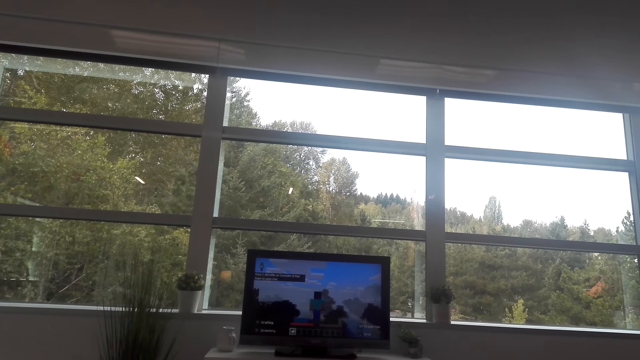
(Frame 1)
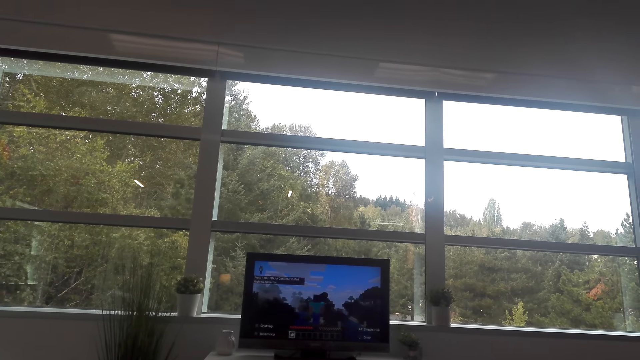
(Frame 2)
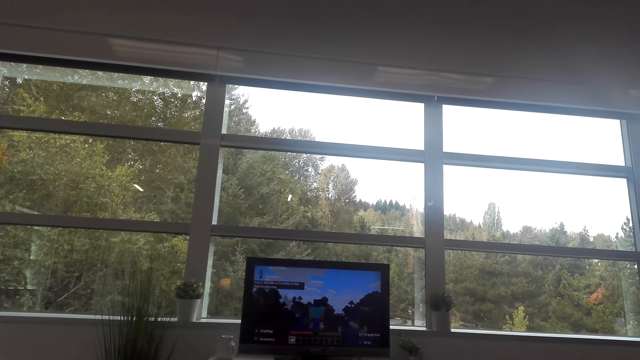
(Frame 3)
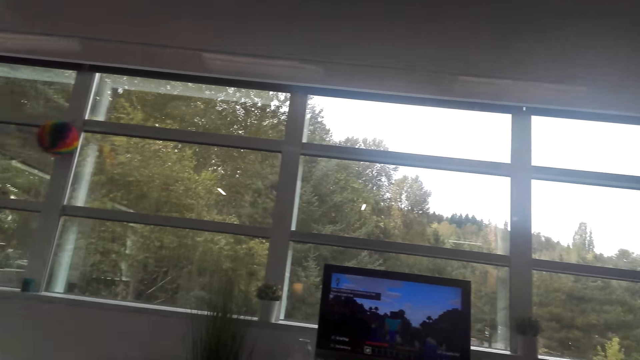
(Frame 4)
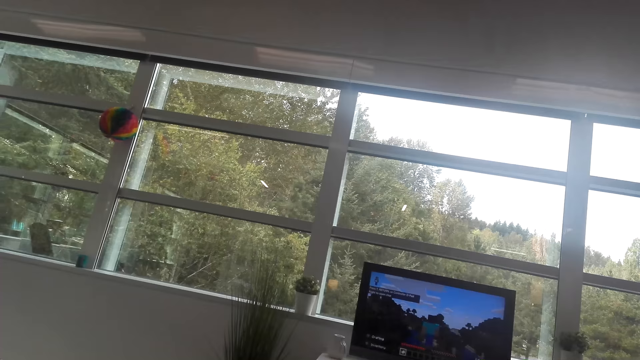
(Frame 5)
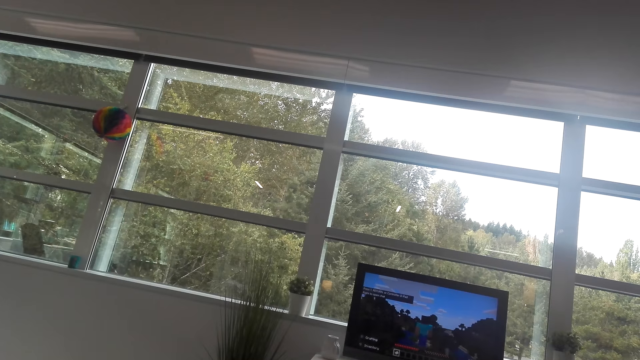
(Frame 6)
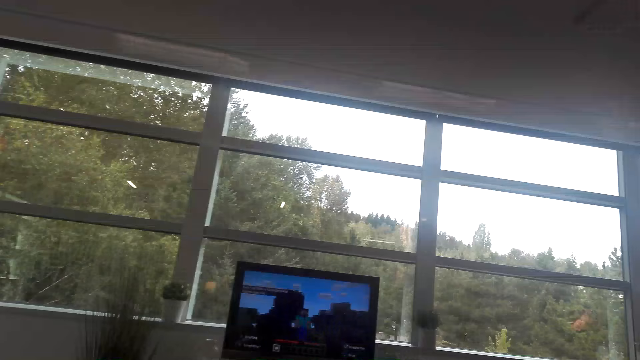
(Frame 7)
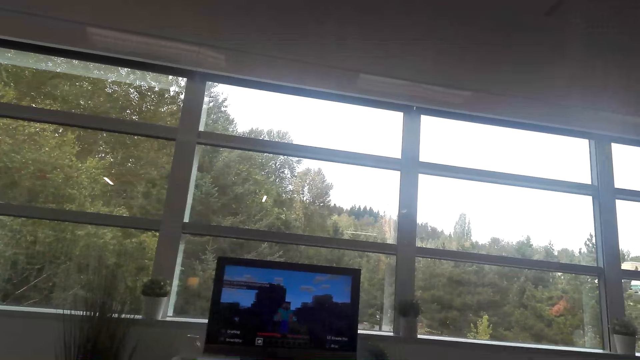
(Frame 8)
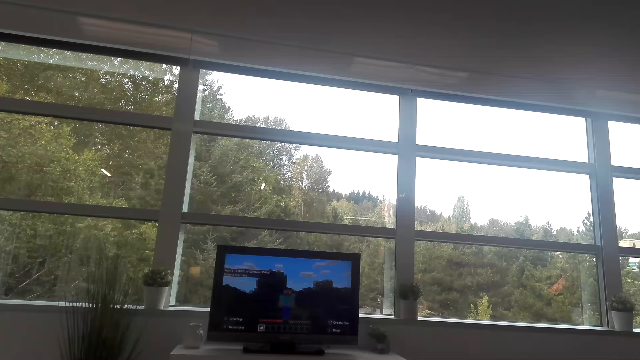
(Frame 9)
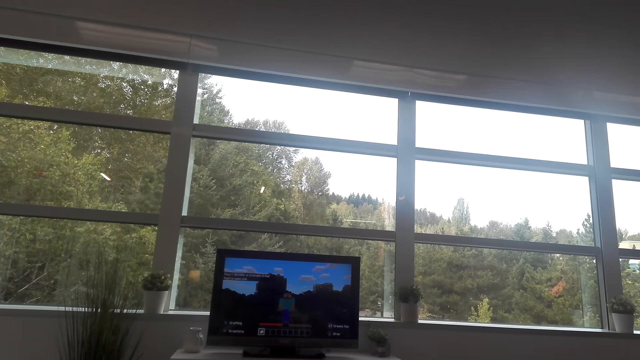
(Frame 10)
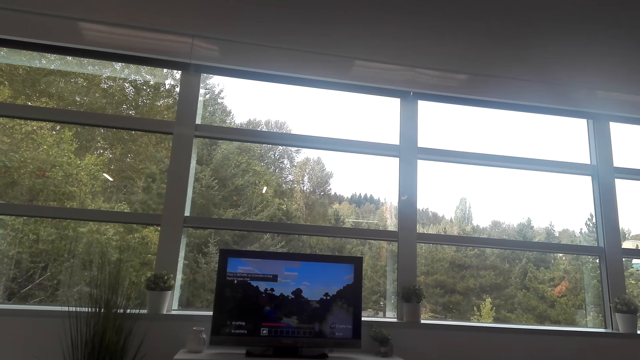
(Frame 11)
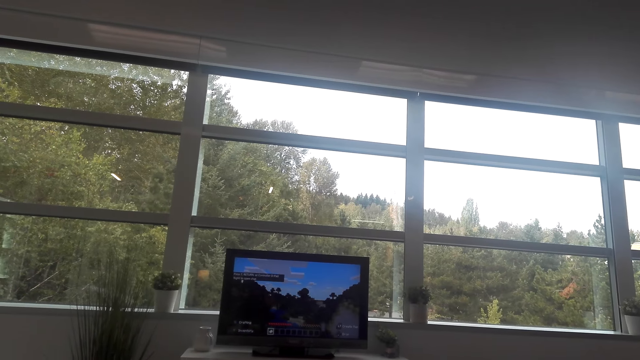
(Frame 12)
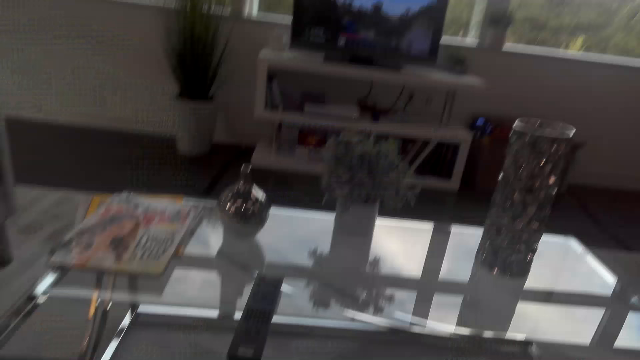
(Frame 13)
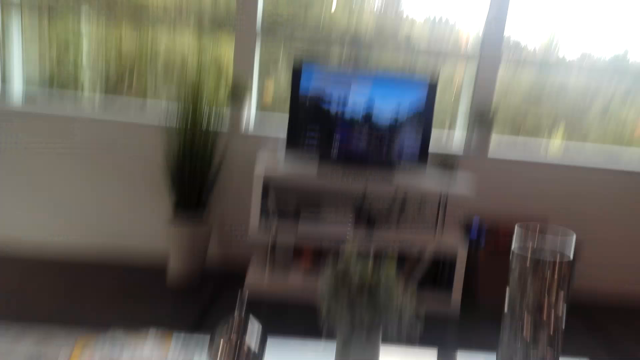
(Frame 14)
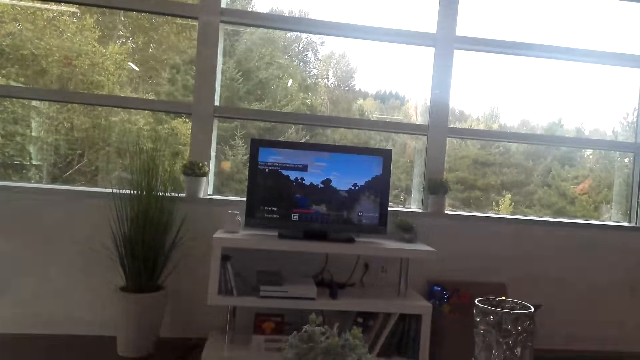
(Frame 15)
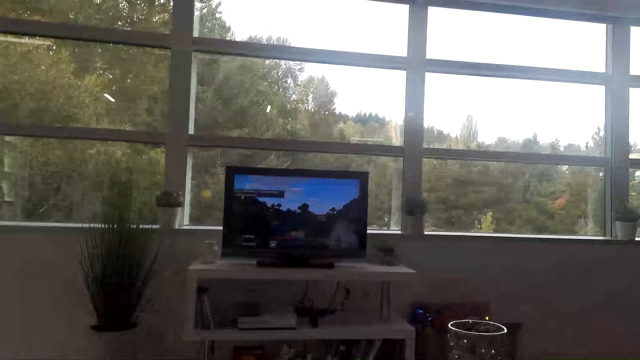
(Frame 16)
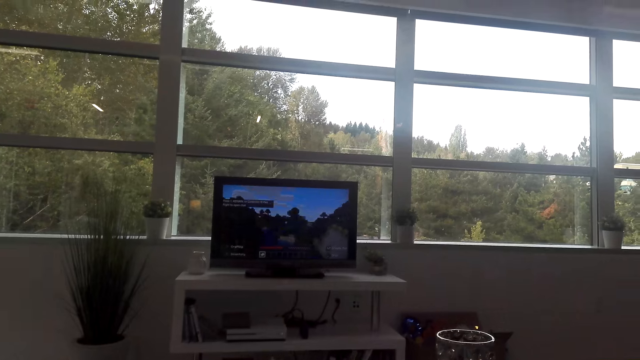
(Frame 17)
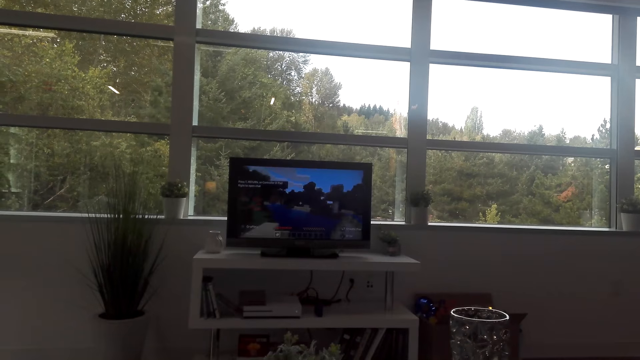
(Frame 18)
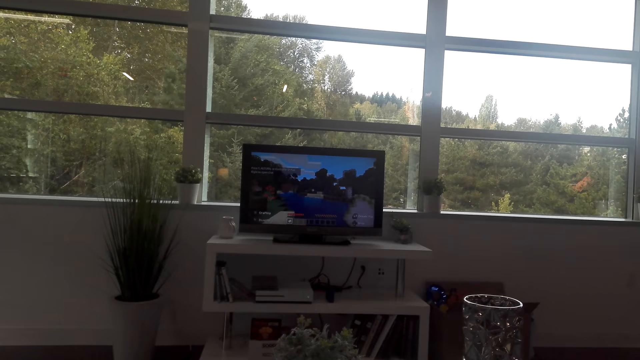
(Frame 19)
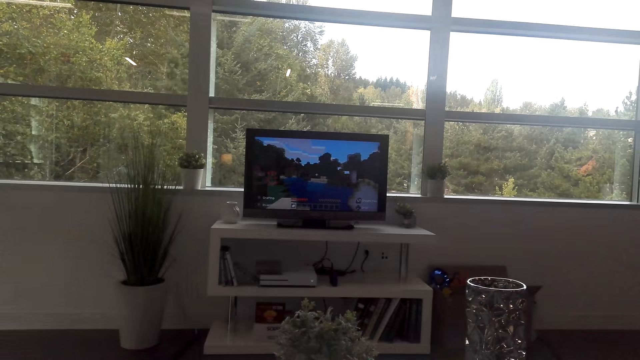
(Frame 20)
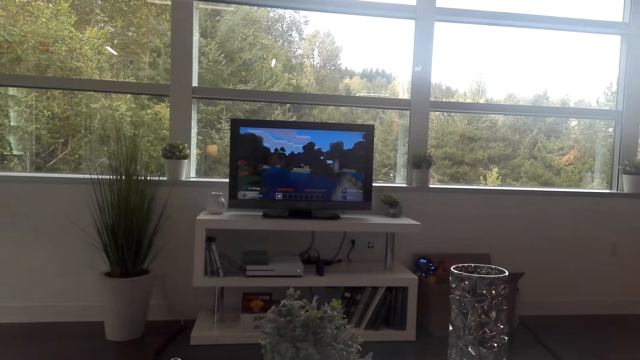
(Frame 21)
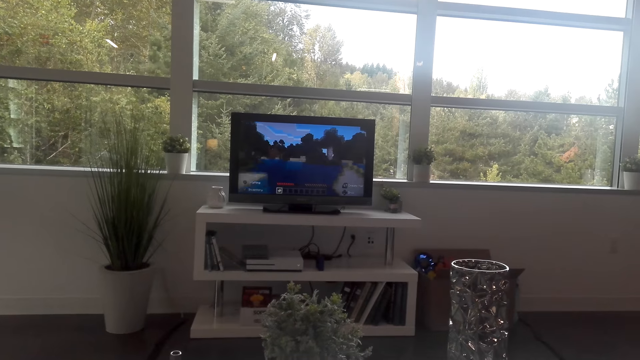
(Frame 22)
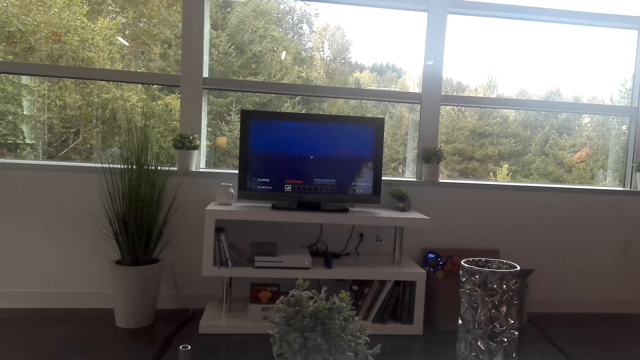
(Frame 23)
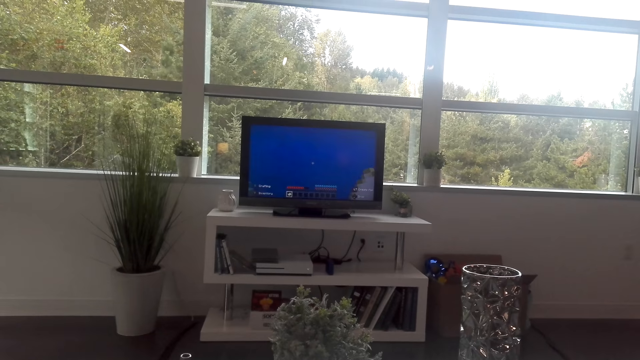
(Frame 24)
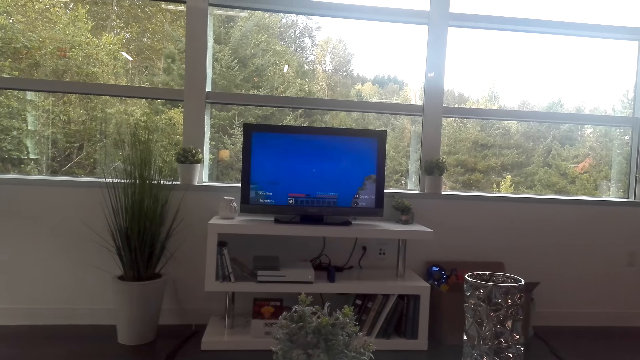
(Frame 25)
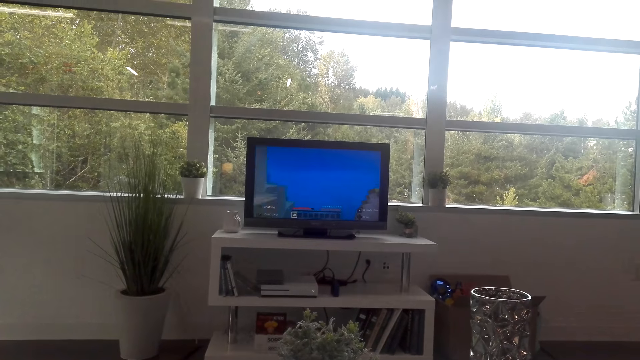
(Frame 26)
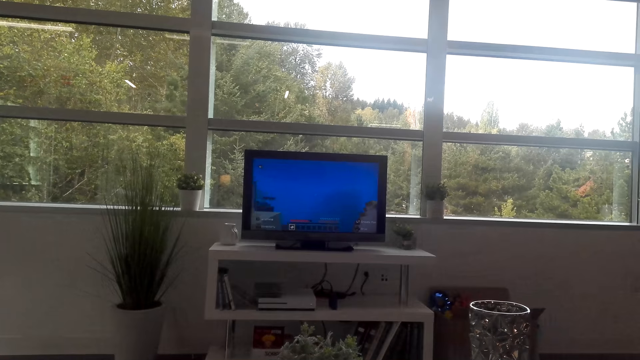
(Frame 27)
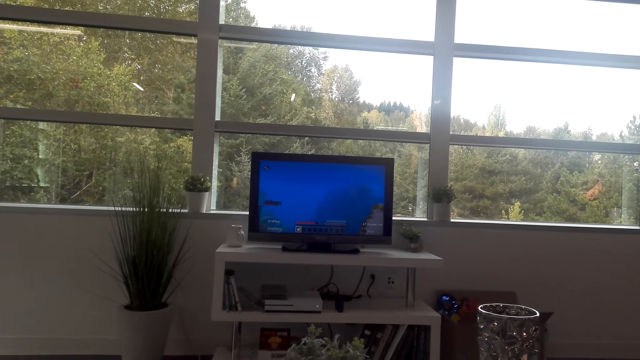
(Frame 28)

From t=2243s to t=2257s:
The camera wearer watches the television. They play a video game on the television.

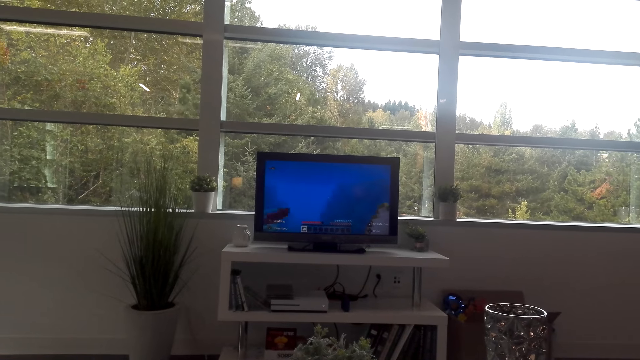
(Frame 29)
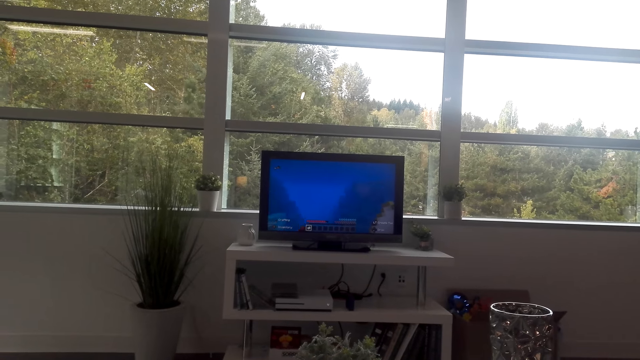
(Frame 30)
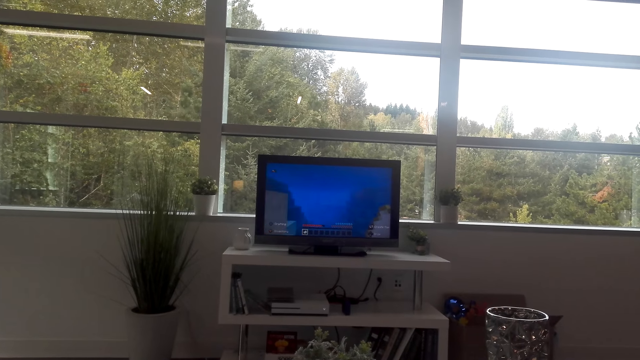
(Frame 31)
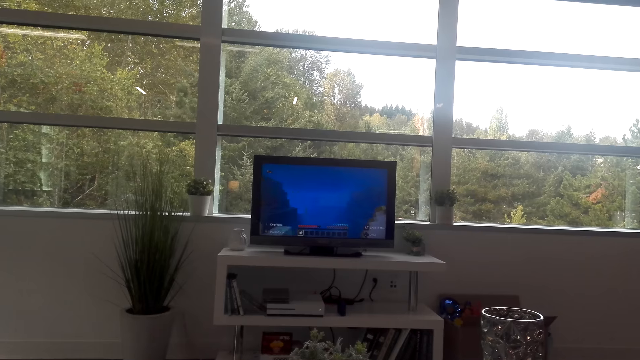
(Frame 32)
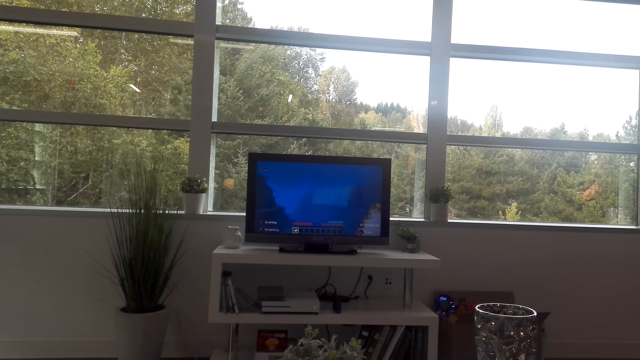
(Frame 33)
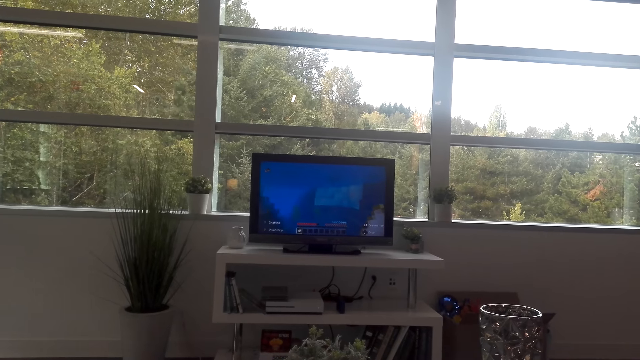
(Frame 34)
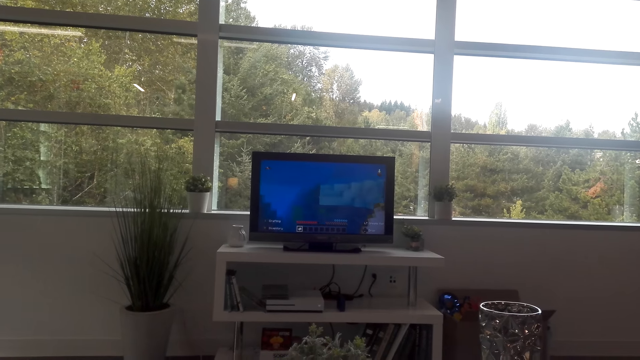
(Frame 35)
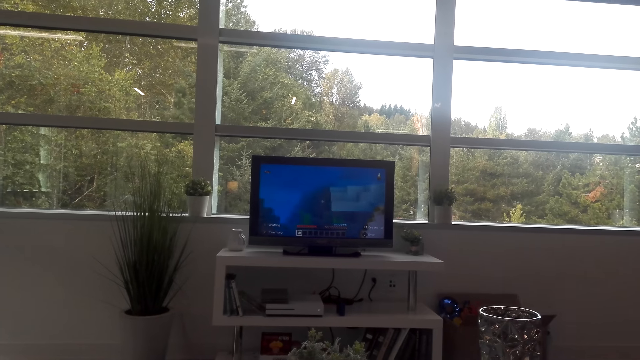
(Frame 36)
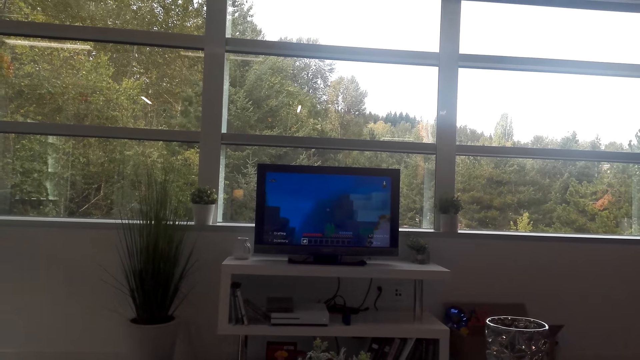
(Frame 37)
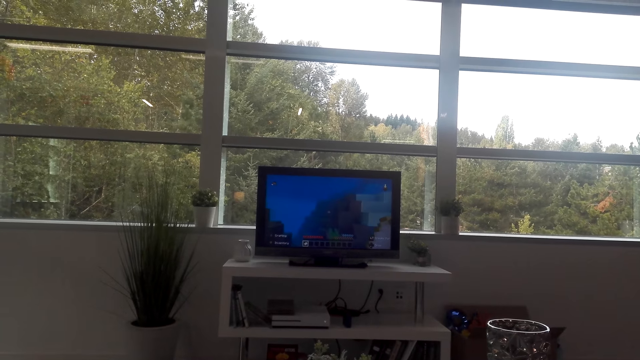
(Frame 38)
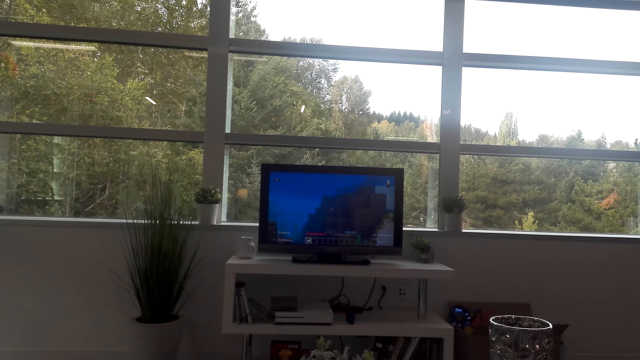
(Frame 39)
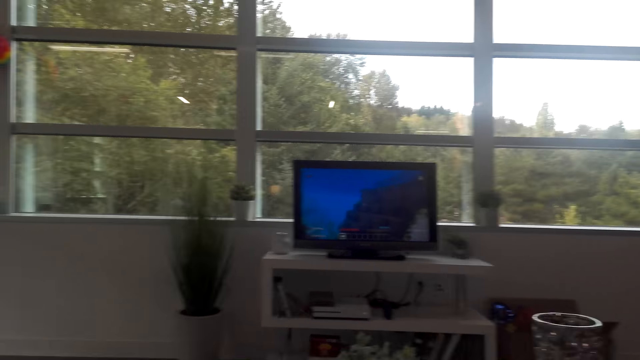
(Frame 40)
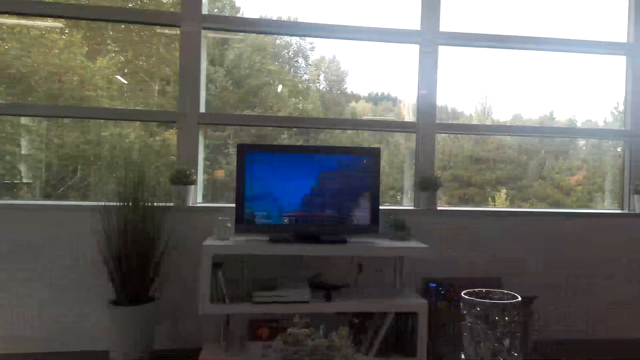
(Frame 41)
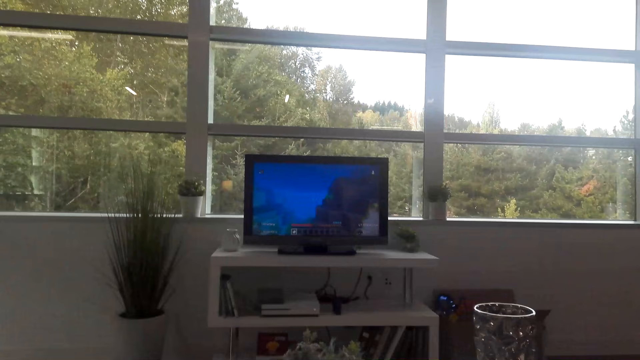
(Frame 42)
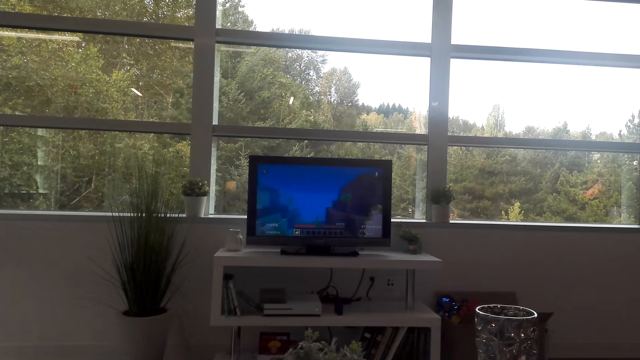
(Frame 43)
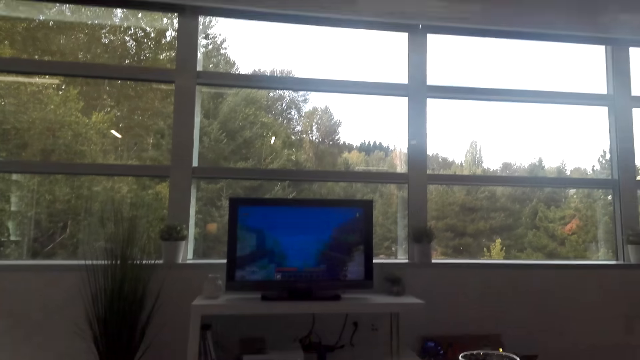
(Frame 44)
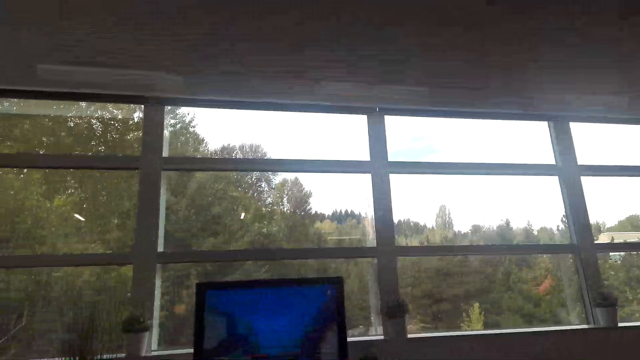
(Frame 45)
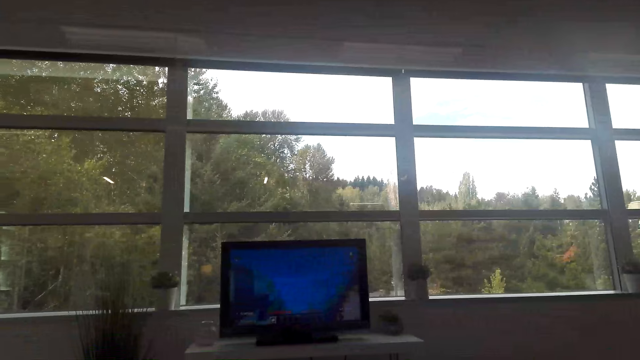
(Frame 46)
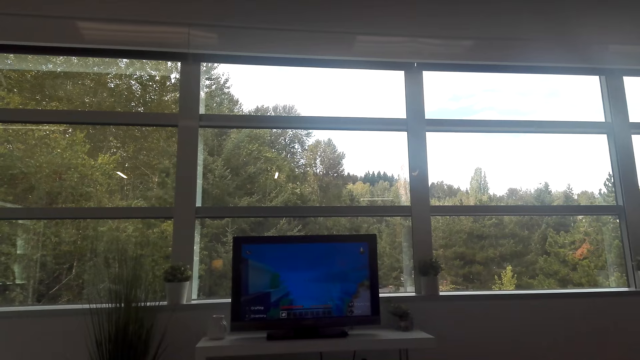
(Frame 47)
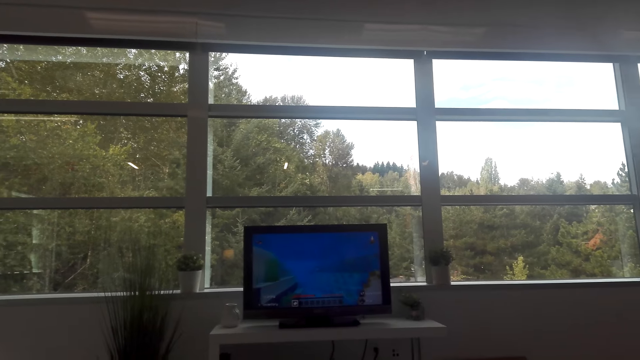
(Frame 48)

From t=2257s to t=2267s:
The camera wearer looks around.
